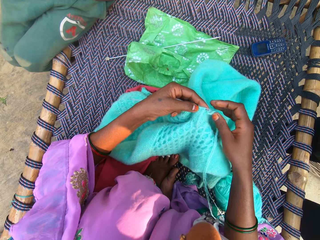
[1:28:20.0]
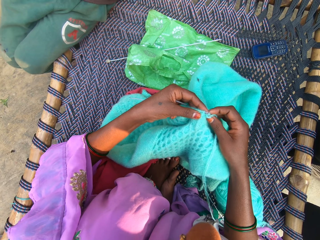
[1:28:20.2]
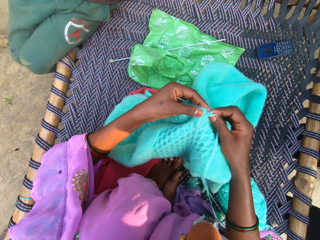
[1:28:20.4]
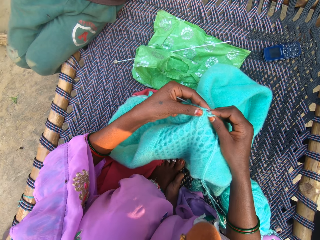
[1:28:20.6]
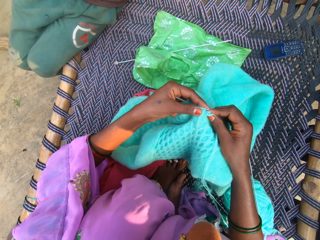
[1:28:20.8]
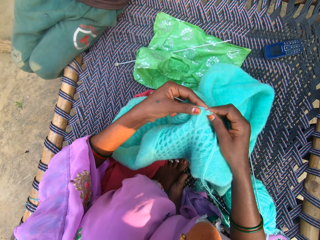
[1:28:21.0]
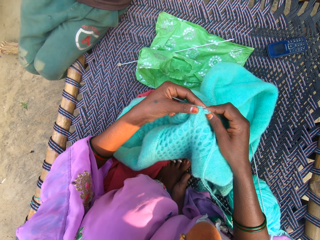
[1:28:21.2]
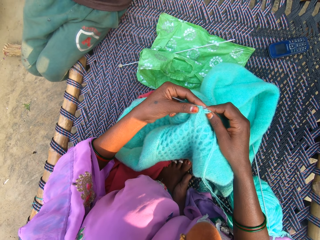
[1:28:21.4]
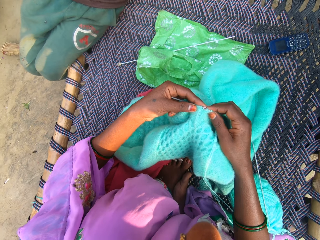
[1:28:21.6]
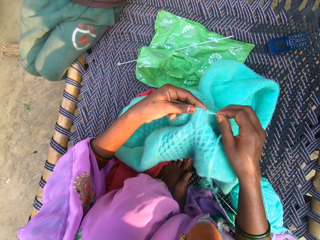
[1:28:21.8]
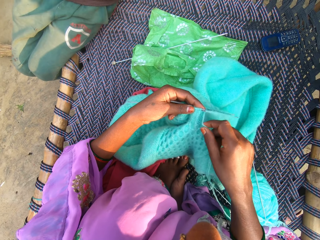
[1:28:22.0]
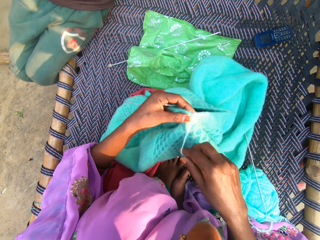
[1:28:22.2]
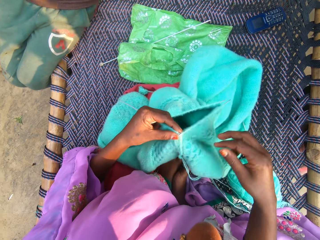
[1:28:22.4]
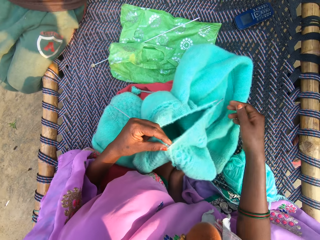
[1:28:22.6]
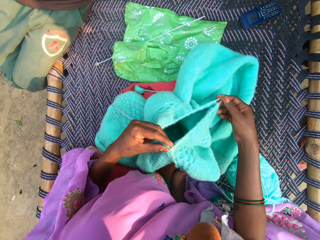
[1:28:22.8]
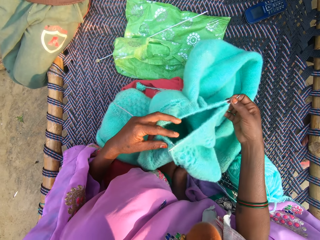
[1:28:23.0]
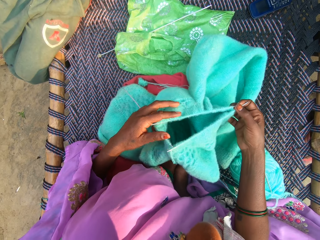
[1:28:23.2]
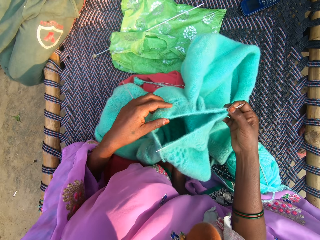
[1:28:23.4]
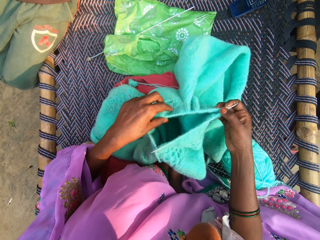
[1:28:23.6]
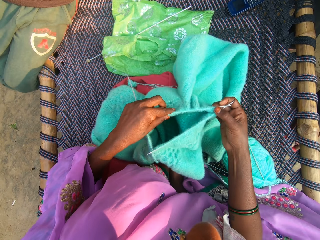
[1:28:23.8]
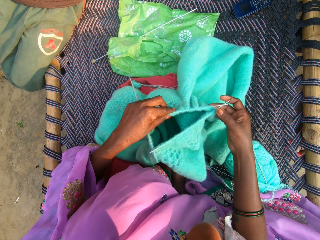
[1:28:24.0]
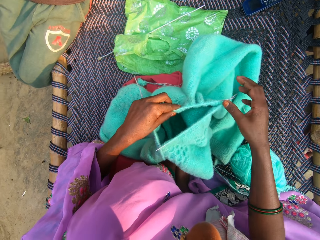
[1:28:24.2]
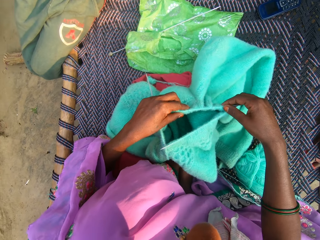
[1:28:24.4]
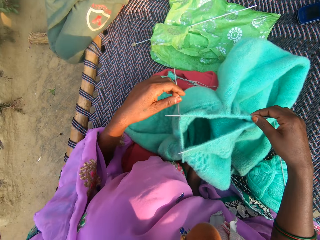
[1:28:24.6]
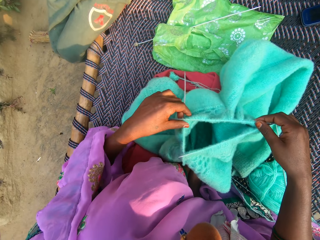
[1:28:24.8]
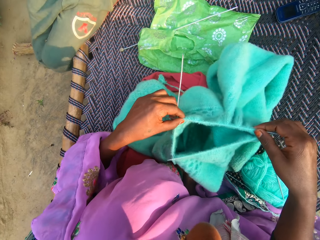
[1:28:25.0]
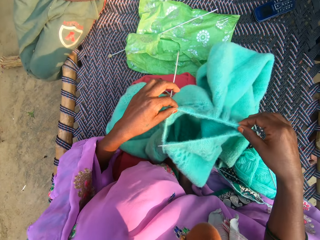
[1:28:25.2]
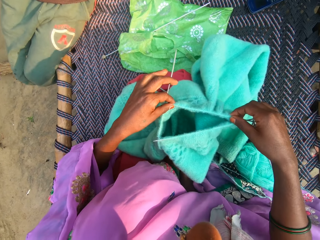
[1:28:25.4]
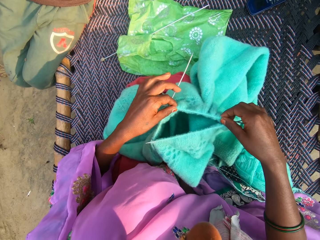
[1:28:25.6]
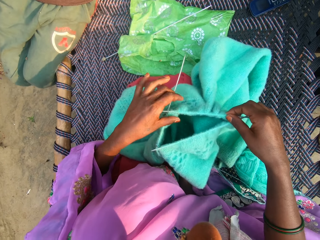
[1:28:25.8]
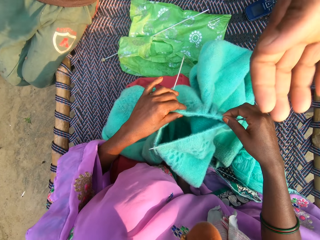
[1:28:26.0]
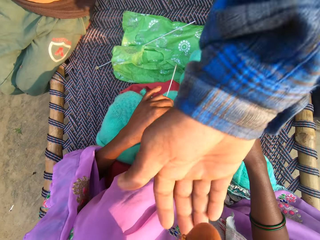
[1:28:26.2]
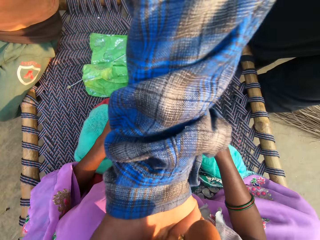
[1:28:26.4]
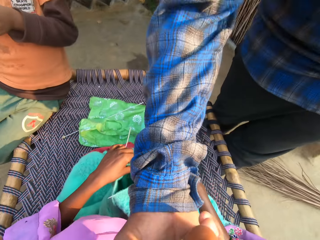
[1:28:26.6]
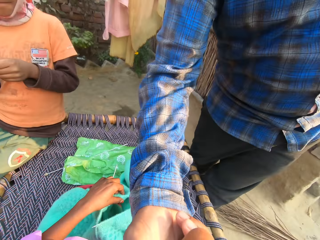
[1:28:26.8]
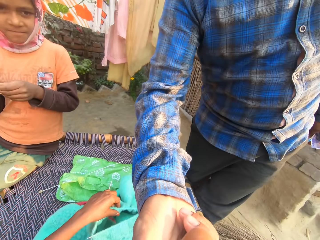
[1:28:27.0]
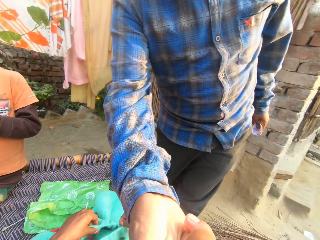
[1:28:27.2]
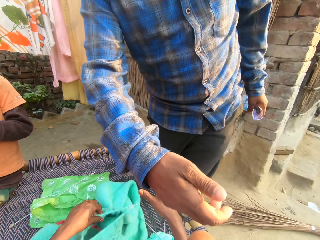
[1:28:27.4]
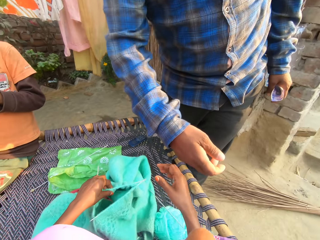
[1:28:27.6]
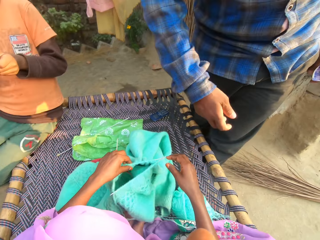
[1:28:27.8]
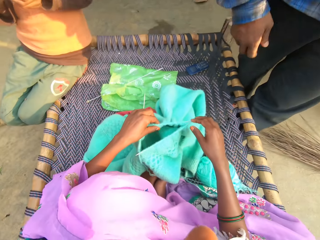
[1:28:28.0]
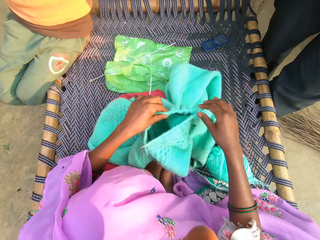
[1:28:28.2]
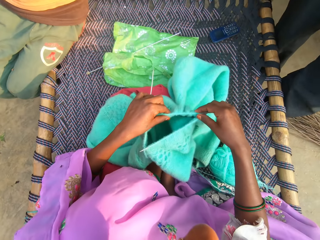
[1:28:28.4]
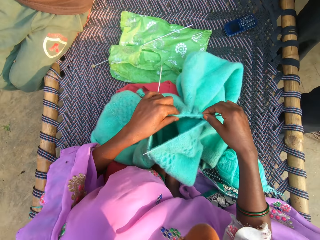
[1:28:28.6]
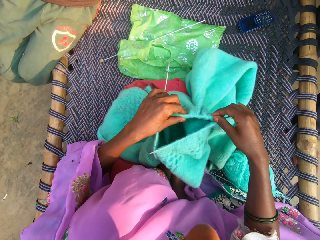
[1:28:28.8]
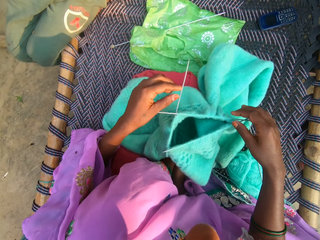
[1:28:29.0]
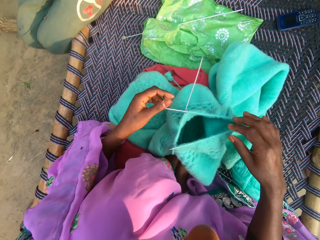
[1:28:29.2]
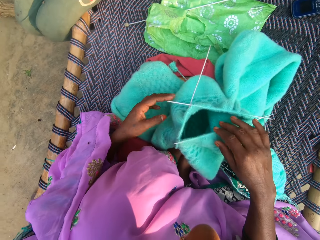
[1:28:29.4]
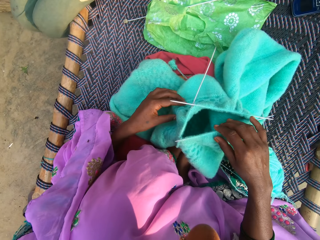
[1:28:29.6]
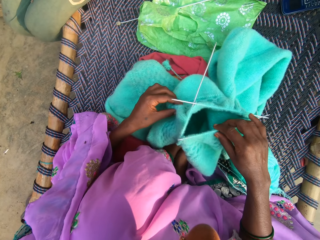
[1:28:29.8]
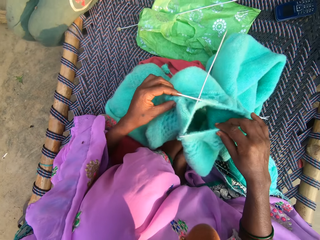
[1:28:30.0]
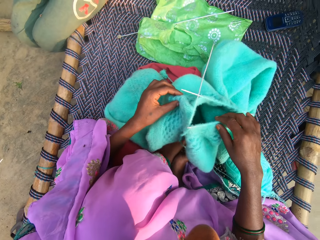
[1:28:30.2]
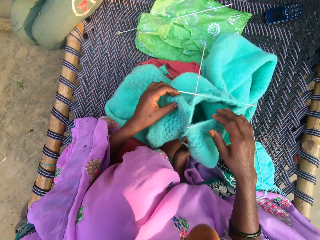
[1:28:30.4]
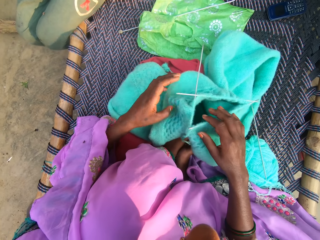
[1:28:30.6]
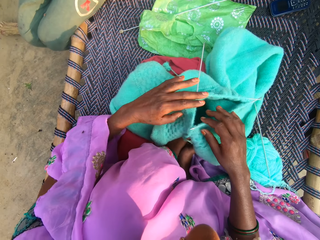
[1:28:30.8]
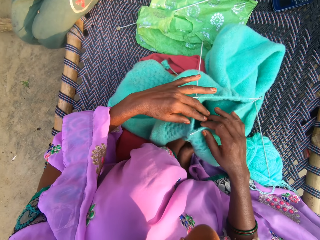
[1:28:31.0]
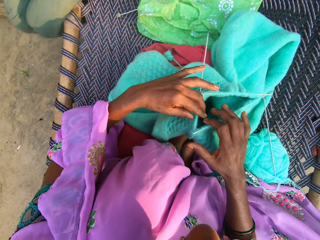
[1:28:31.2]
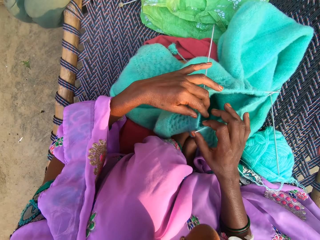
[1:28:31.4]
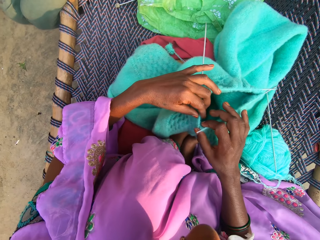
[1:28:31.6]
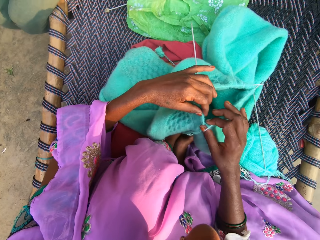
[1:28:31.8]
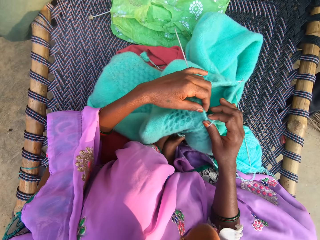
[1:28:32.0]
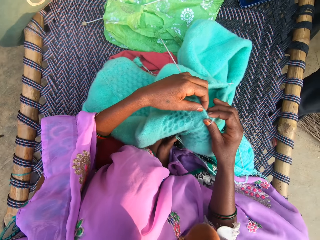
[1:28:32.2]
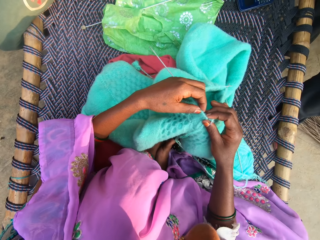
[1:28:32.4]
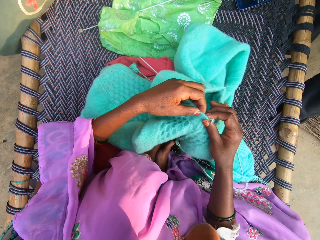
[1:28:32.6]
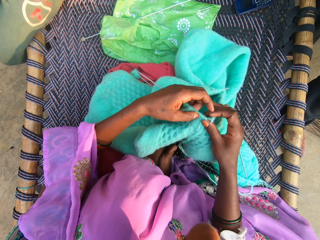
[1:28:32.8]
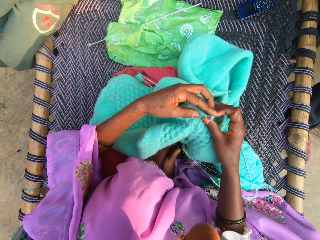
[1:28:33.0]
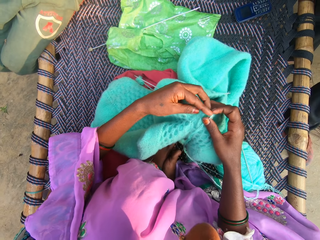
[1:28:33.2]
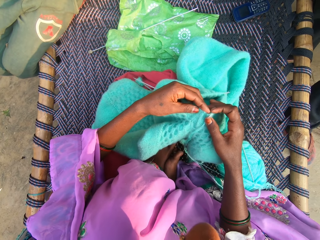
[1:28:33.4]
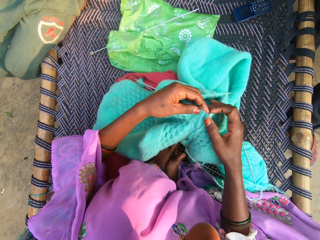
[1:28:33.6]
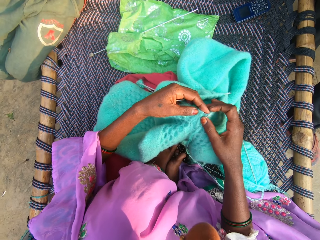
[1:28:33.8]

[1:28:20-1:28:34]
The camera wearer adjusts the crocheting needles. She lowers her hand. She holds the back end of the needle with her hand. She pushes the crocheted yarn forward. A man raises the camera wearer's face with his right hand. The man touches the camera wearer's face, talks to the camera wearer and lets go of the camera wearer's face. The camera wearer puts away the man's hand from her face. She talks to the man. She continues setting the knitted fabric with both hands. She pushes the crocheted yarn forward. She moves the crocheted yarn forward. She holds the crocheted yarn with her hands.

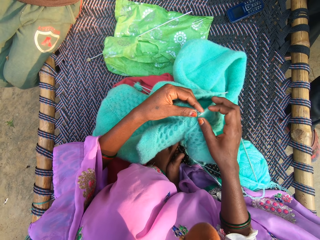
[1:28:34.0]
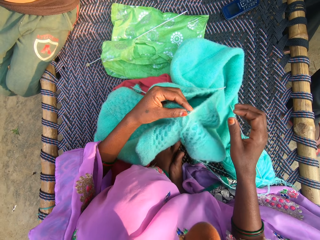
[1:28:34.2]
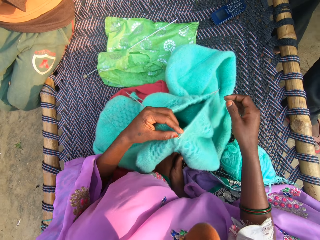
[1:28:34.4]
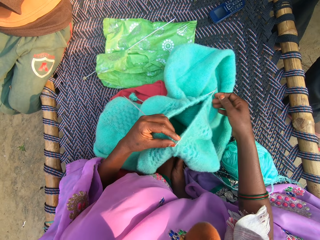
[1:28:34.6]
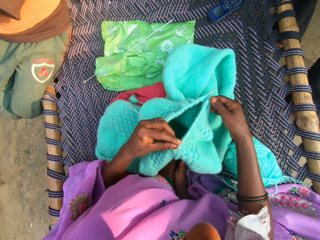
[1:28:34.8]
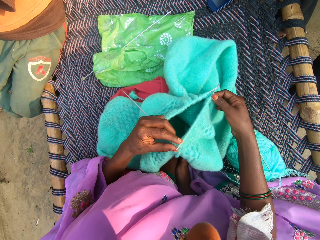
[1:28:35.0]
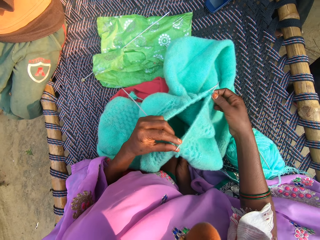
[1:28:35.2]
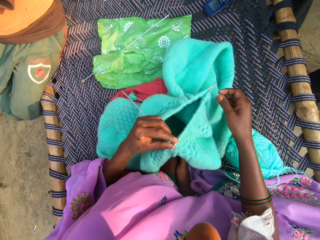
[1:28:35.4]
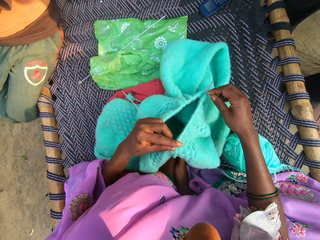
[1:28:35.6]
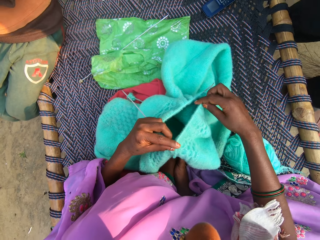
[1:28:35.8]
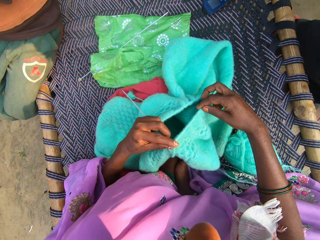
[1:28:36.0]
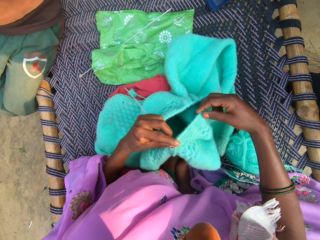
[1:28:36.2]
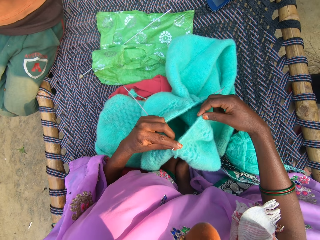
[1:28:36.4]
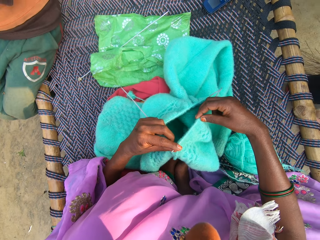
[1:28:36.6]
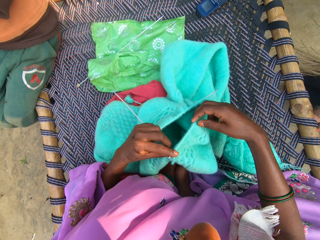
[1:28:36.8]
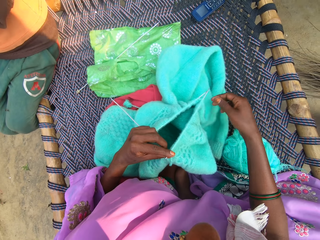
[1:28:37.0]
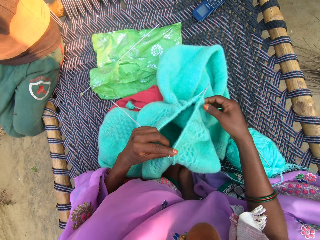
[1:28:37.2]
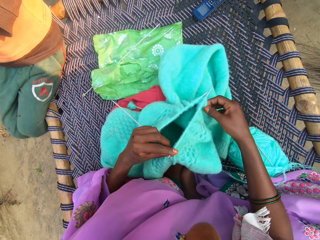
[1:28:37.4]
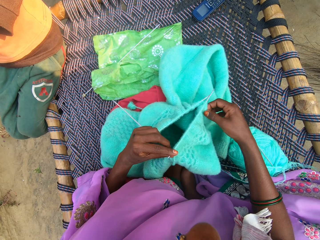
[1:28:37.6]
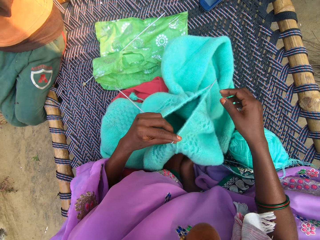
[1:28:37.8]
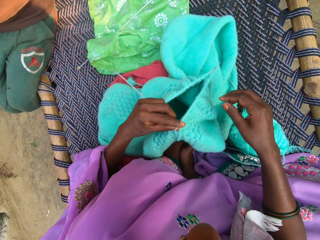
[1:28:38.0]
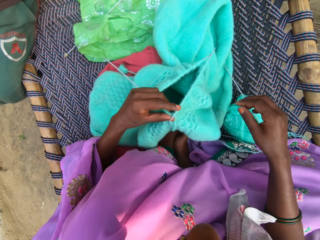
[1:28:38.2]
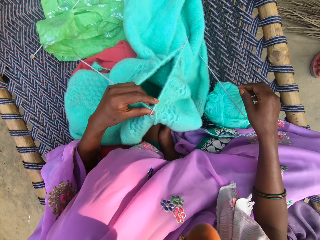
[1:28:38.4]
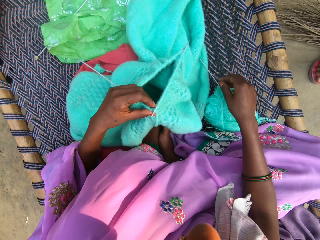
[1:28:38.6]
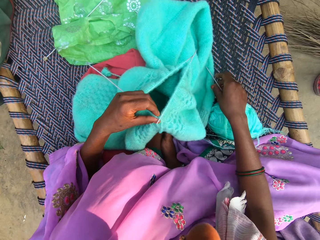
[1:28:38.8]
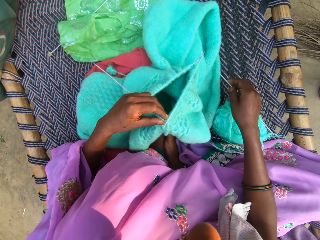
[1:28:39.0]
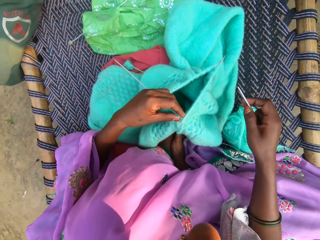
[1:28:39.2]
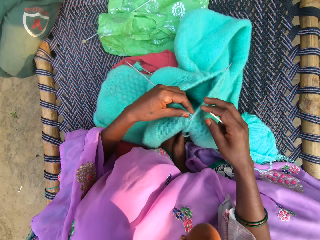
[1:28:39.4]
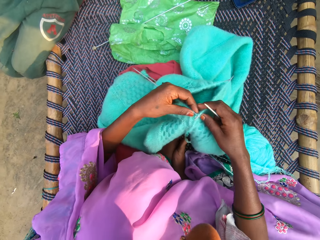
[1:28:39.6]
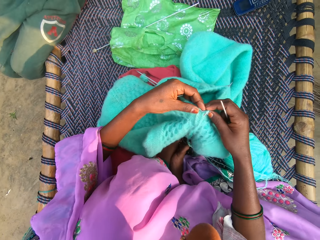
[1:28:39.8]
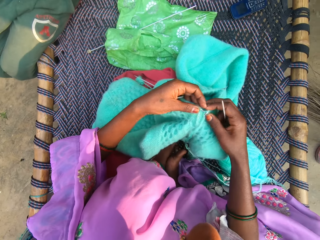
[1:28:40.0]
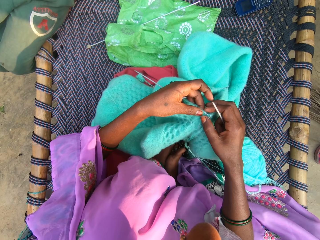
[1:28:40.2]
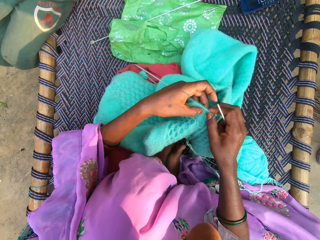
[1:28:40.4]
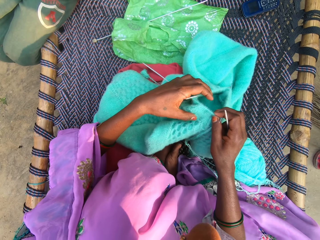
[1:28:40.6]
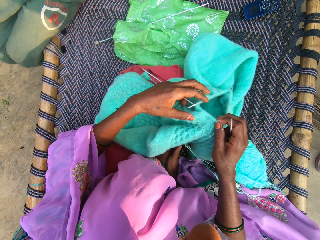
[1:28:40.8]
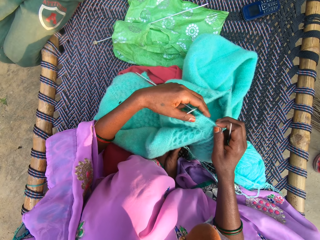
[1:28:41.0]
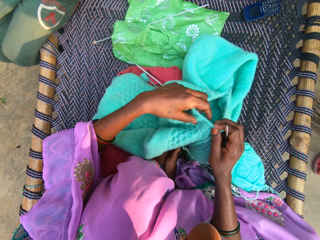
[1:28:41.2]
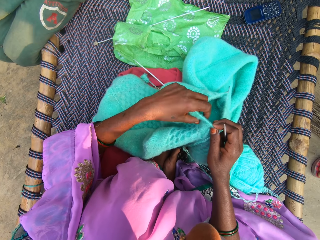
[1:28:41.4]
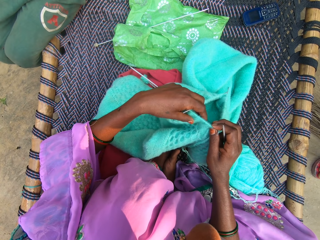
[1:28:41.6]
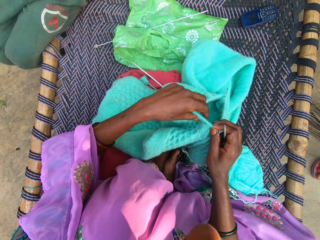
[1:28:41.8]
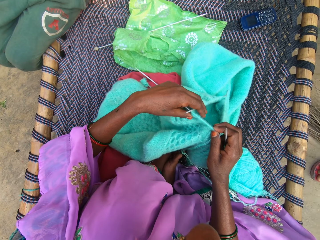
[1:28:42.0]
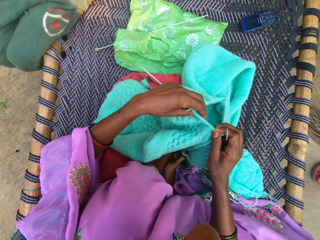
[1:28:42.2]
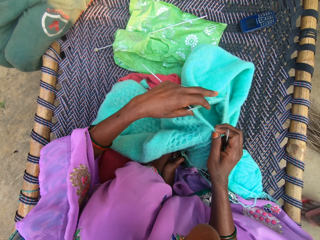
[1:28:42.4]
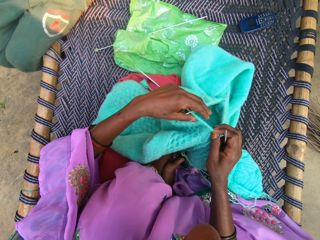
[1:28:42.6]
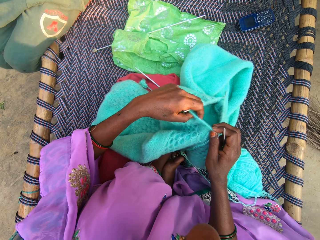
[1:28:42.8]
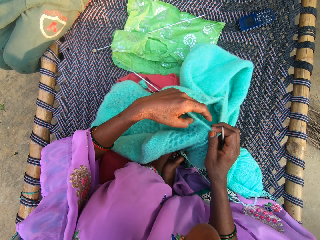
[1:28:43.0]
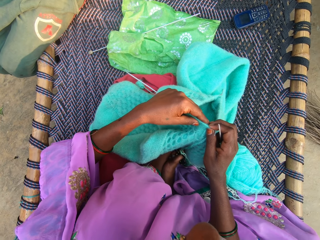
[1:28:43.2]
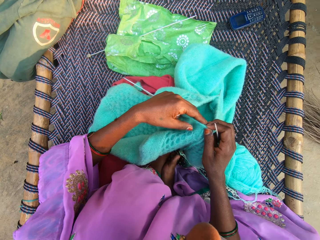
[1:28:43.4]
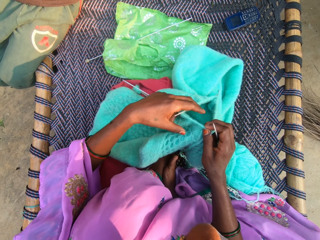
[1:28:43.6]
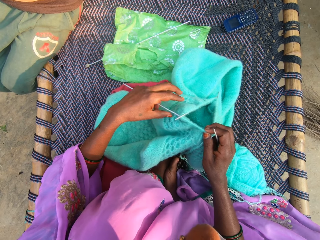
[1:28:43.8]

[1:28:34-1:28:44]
The camera wearer moves her hand forward. She stares at the crocheted yarn. She pushes the crocheted yarn forward. She lowers her hand. She picks up the crocheting needle from the mat. She continues setting the knitted fabric with both hands. She holds the crocheted yarn with her hands. She talks to a man.
